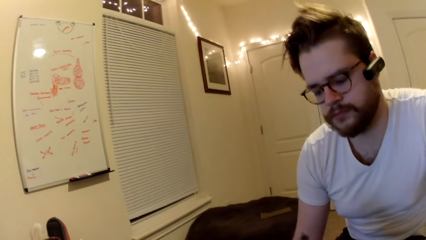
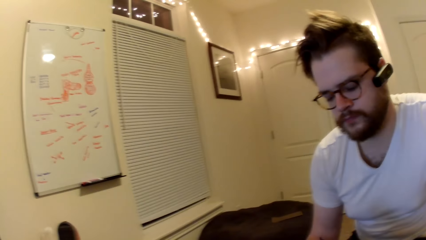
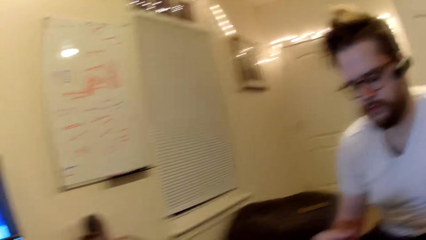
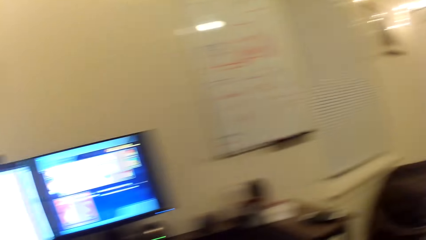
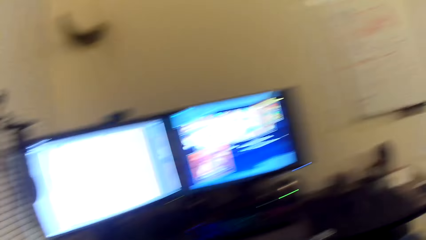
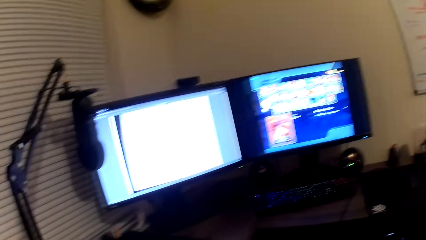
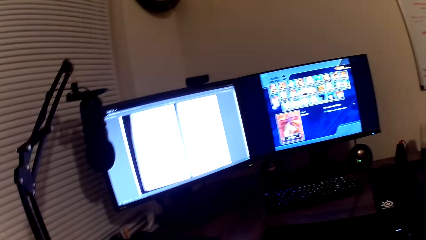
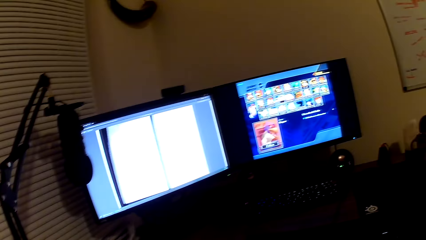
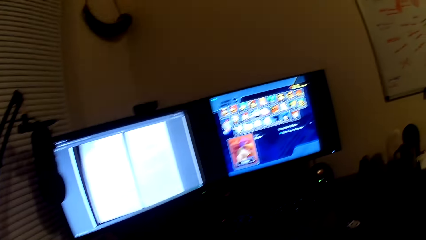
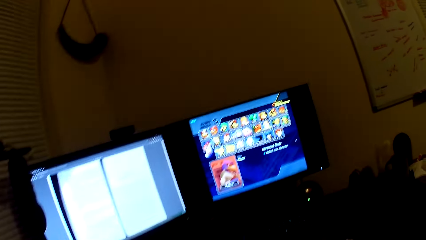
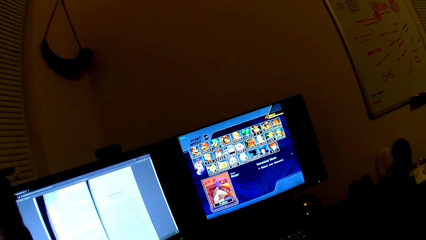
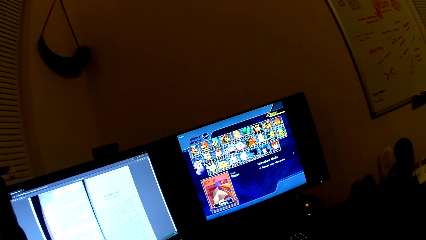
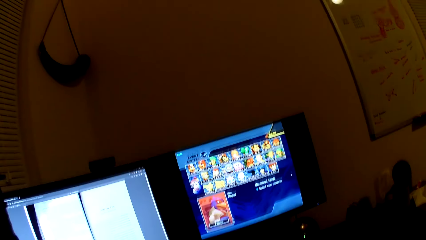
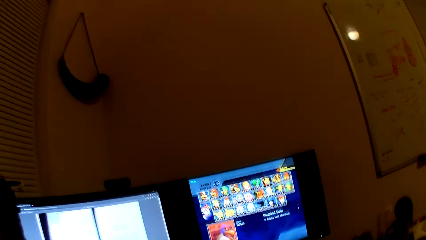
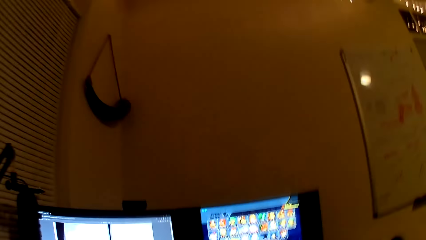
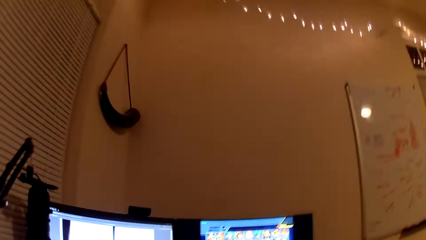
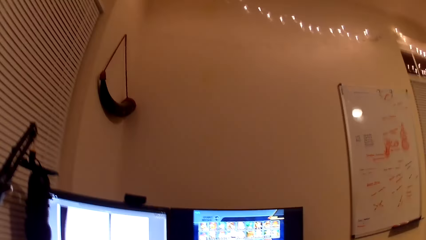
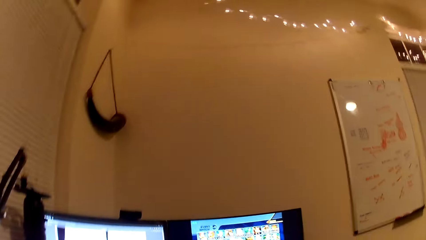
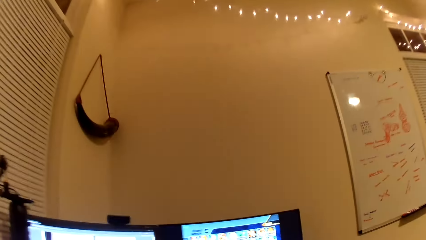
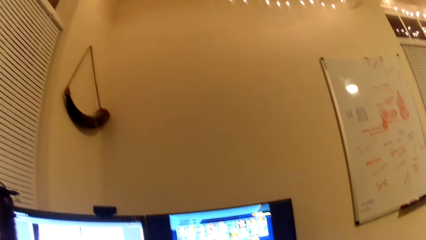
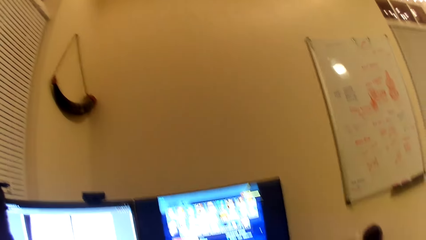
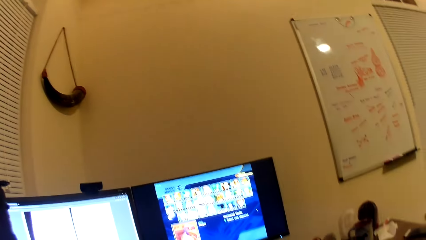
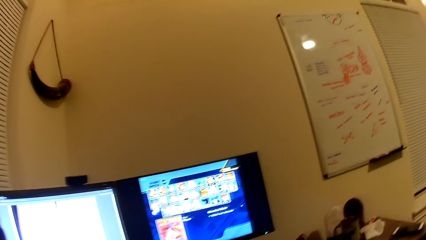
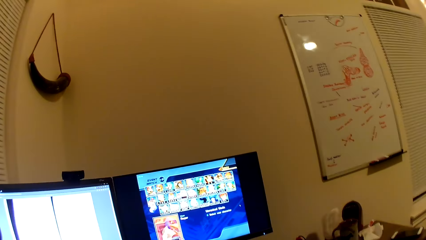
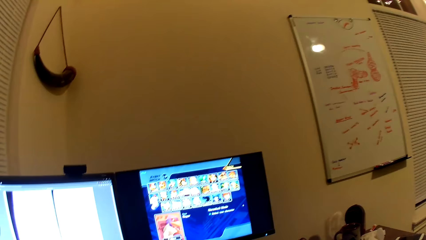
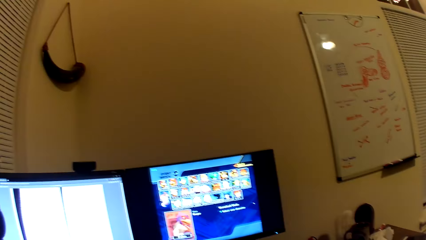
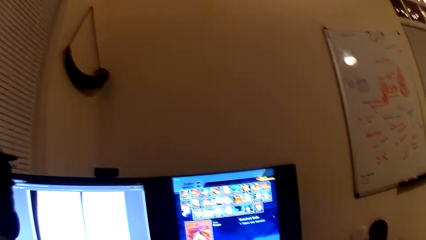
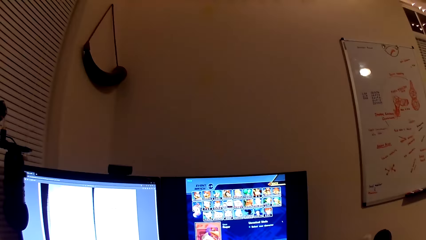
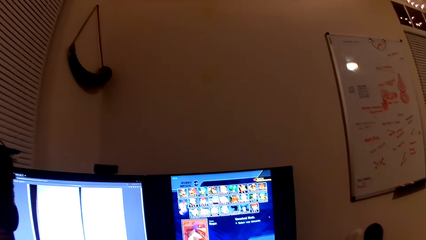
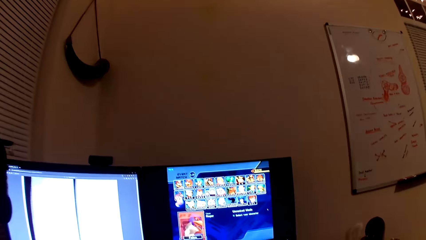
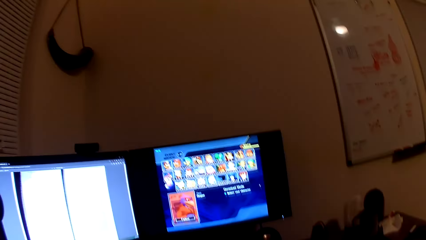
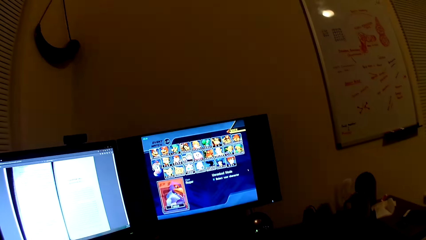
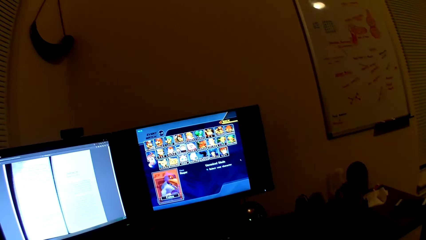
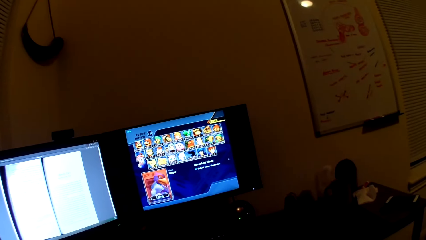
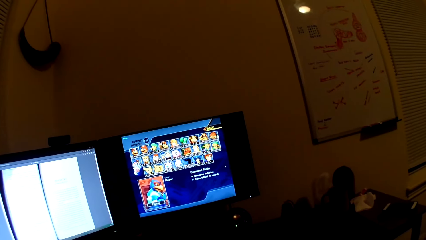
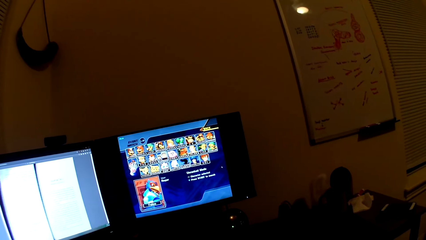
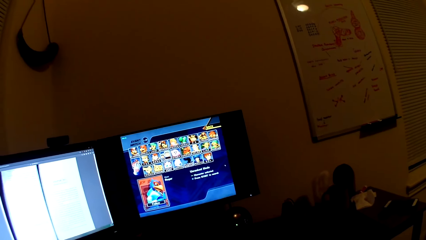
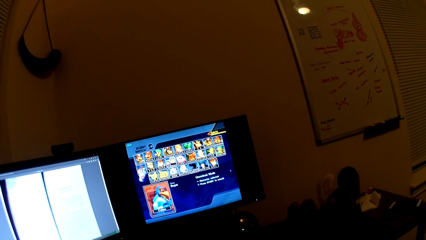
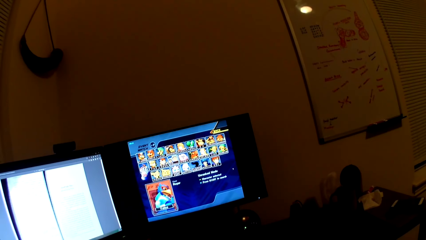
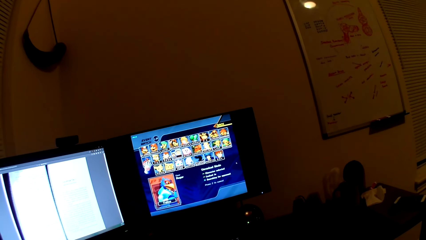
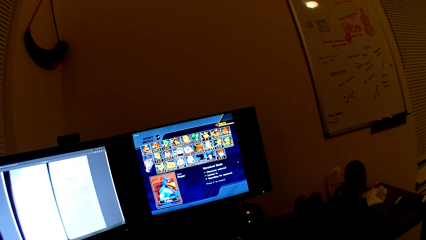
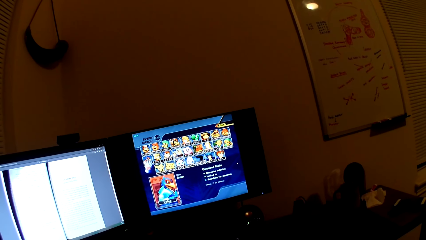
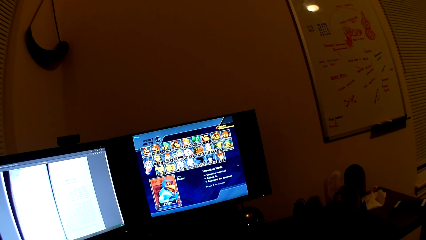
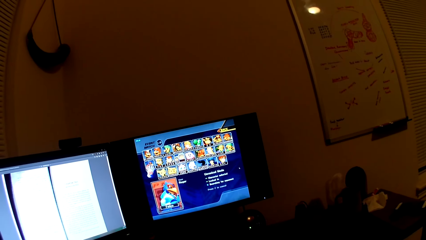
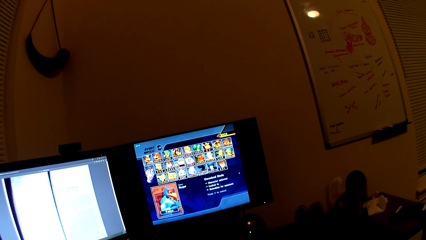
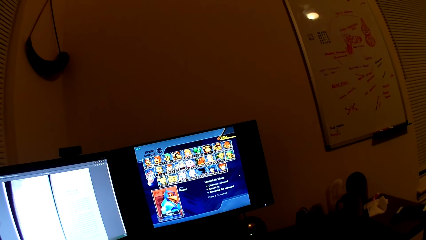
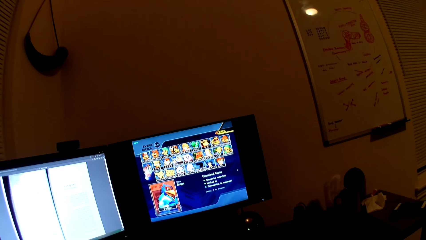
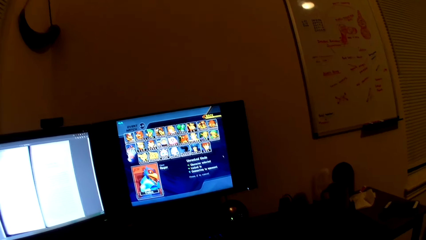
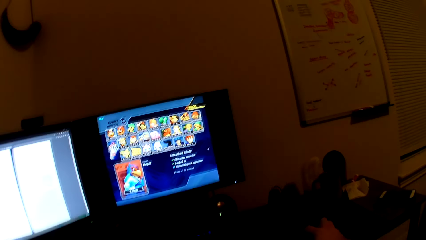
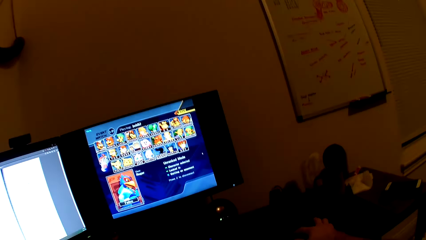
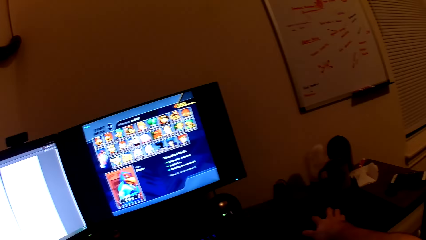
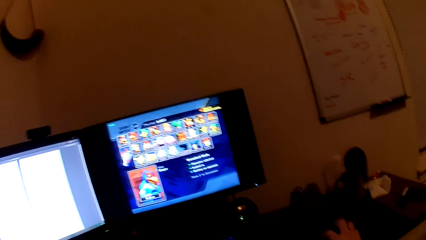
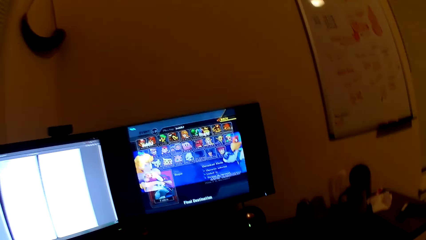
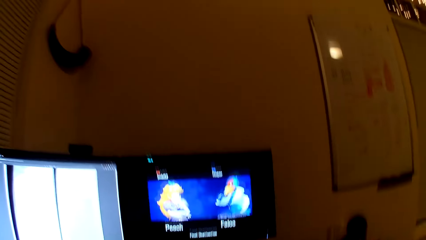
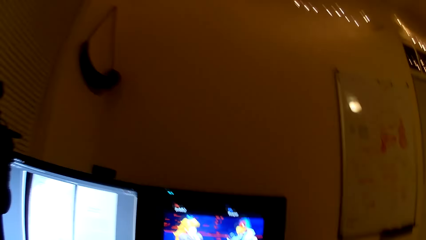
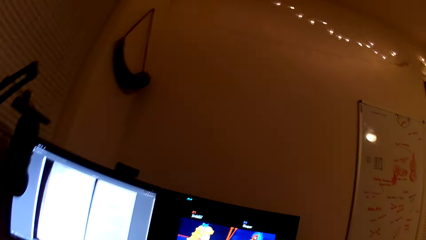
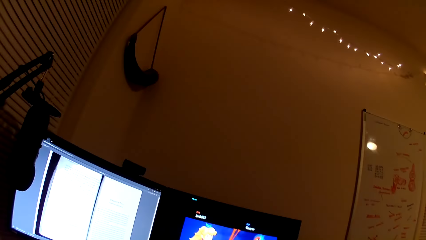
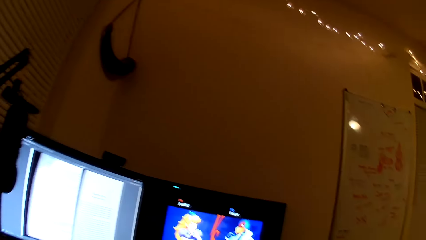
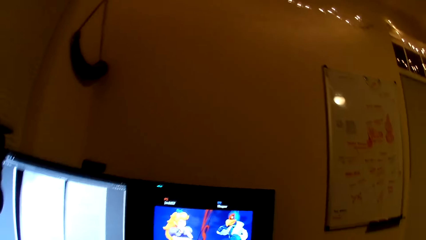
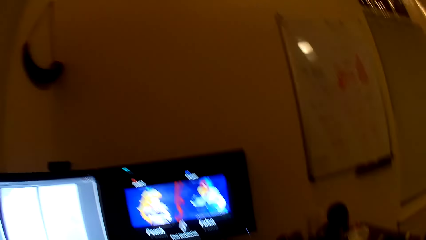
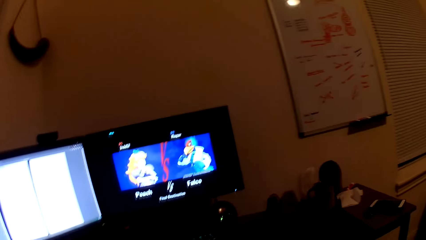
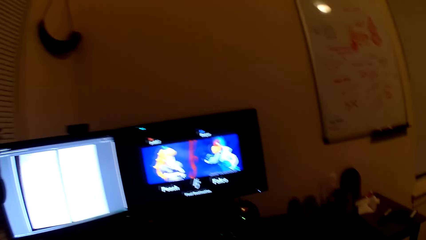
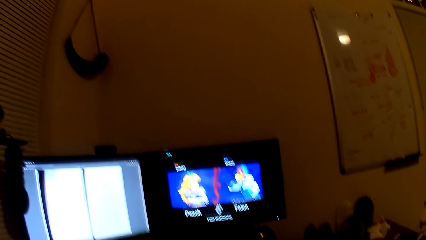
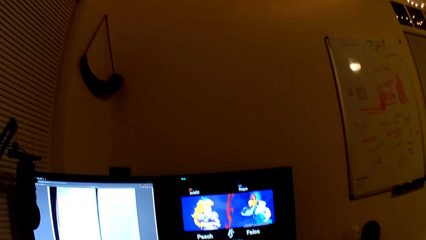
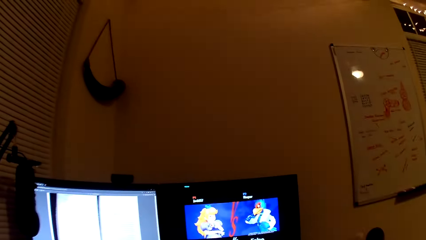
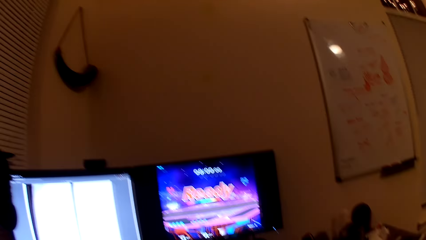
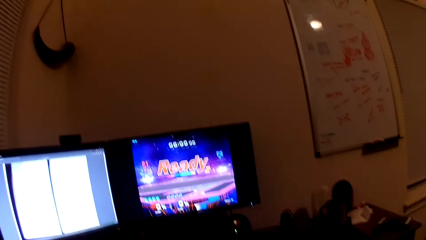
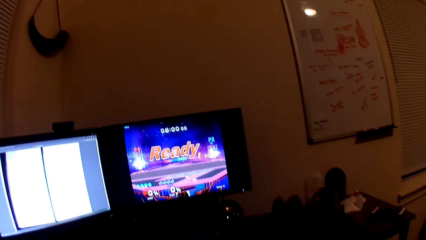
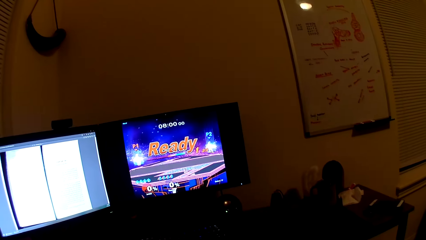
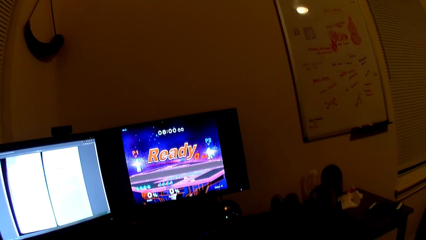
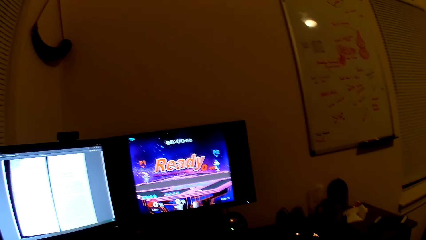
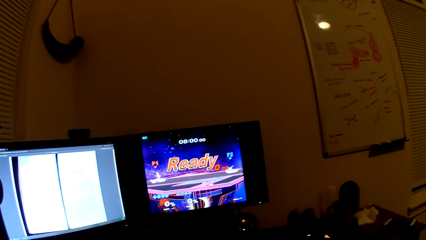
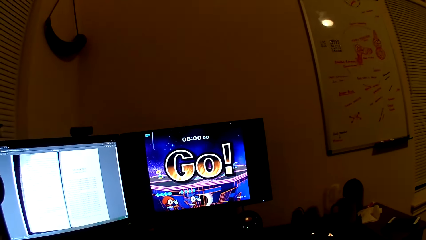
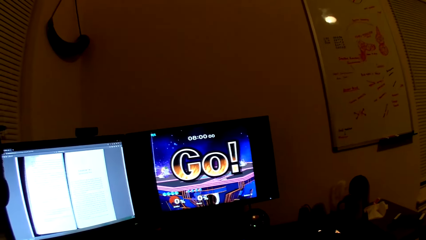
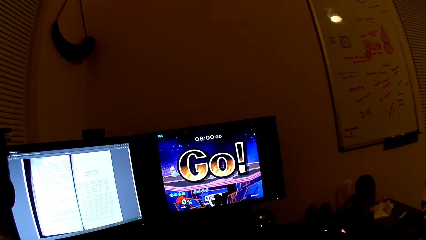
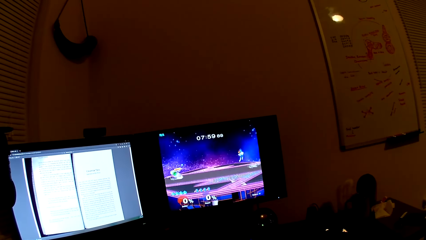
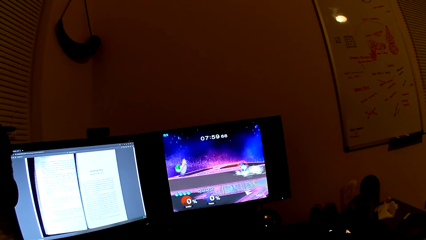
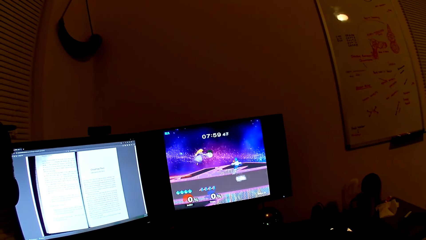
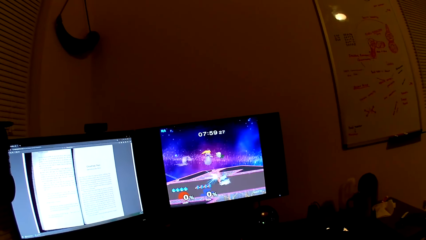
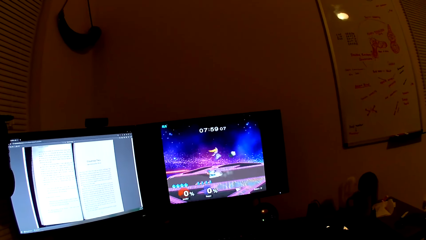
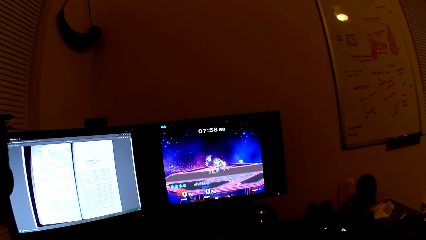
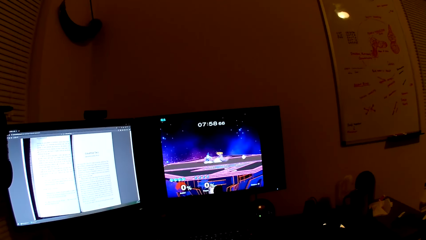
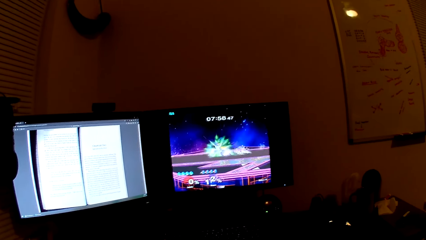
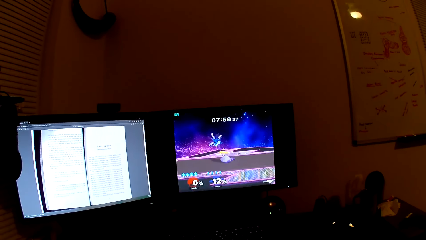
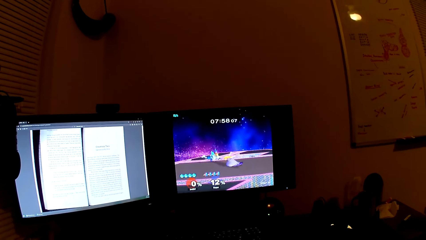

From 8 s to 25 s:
The camera wearer looks at the screens. They use the computer. They play a video game with a man.
